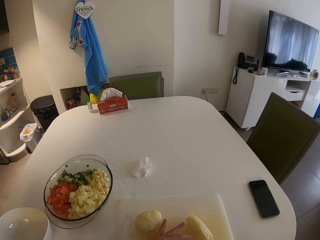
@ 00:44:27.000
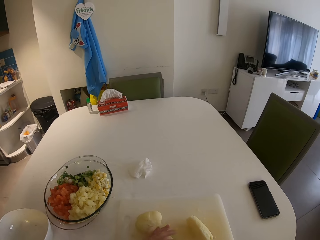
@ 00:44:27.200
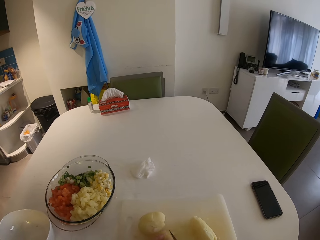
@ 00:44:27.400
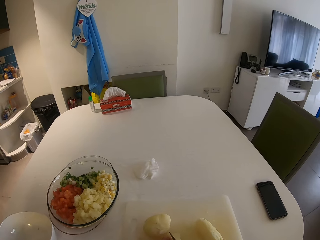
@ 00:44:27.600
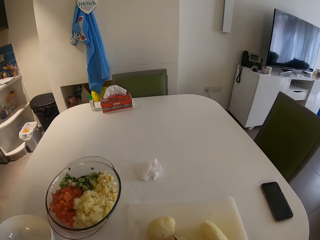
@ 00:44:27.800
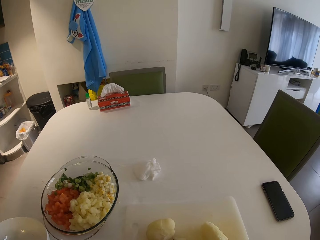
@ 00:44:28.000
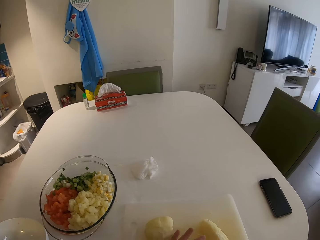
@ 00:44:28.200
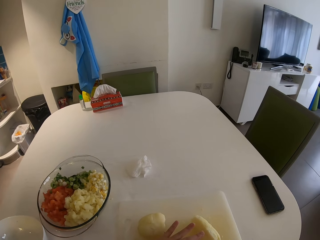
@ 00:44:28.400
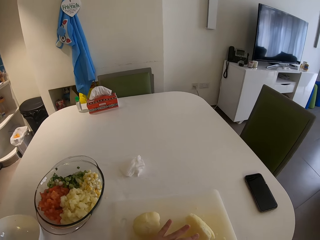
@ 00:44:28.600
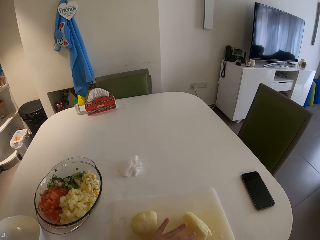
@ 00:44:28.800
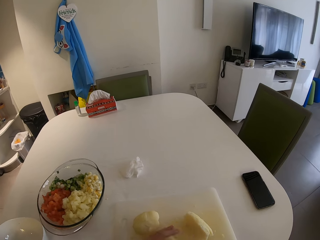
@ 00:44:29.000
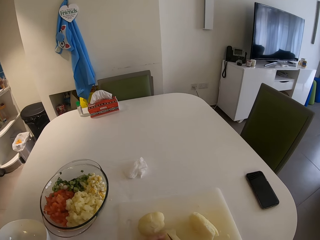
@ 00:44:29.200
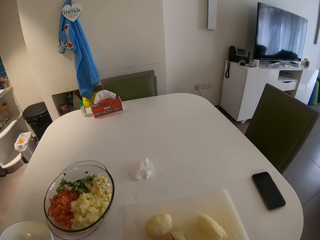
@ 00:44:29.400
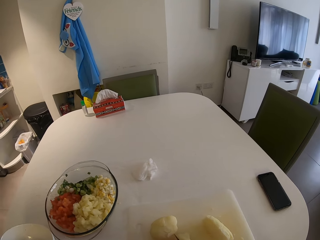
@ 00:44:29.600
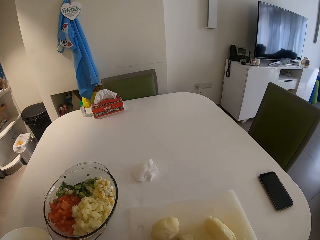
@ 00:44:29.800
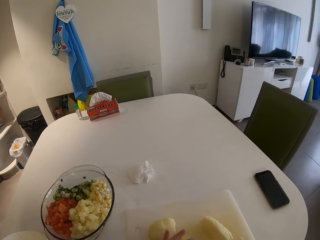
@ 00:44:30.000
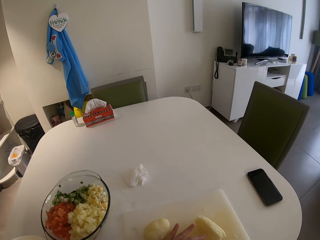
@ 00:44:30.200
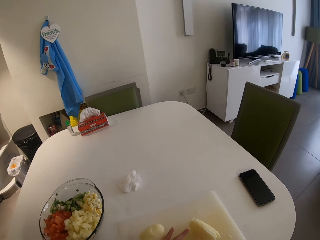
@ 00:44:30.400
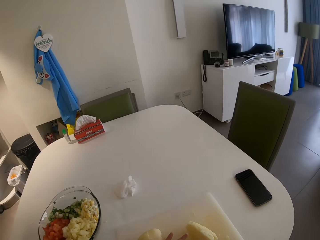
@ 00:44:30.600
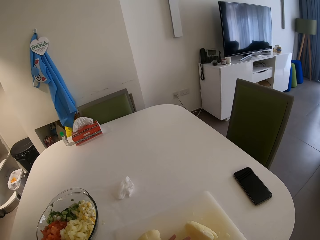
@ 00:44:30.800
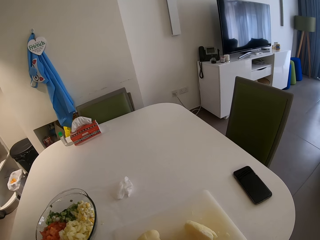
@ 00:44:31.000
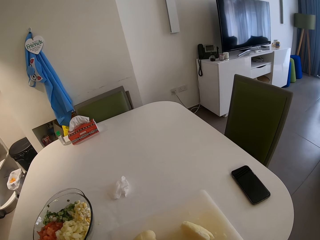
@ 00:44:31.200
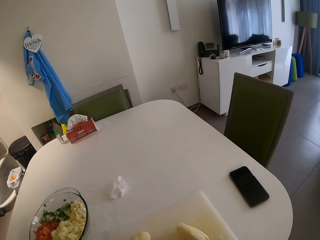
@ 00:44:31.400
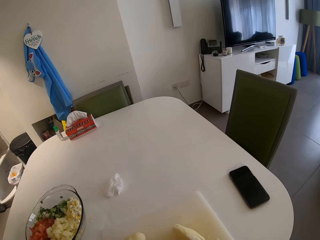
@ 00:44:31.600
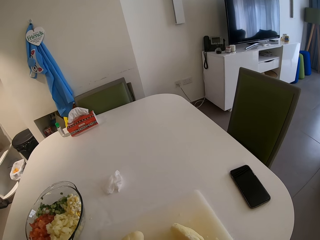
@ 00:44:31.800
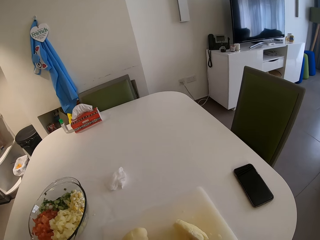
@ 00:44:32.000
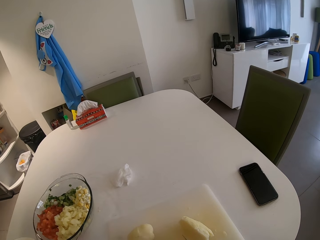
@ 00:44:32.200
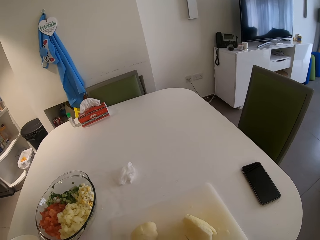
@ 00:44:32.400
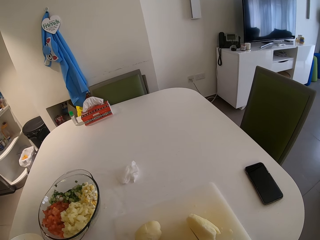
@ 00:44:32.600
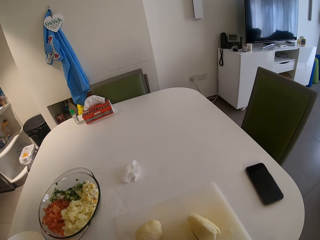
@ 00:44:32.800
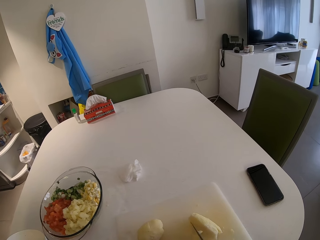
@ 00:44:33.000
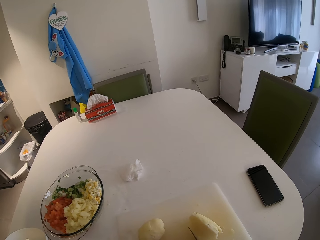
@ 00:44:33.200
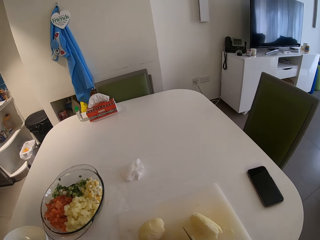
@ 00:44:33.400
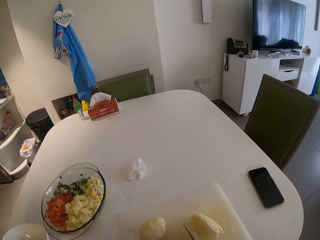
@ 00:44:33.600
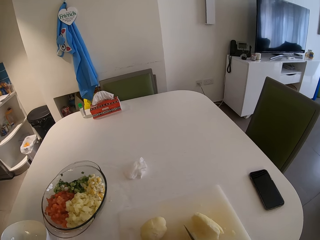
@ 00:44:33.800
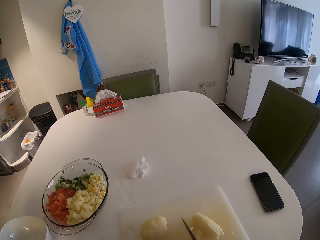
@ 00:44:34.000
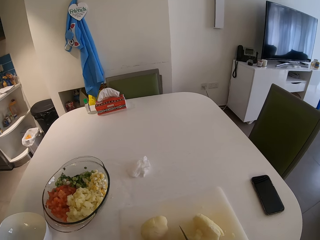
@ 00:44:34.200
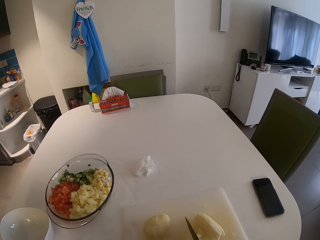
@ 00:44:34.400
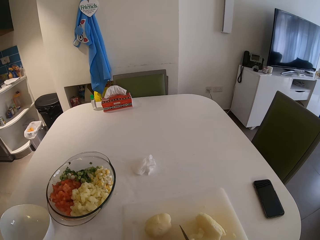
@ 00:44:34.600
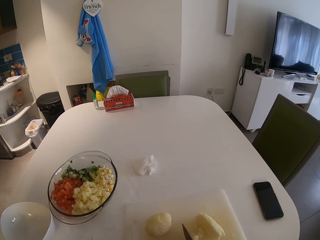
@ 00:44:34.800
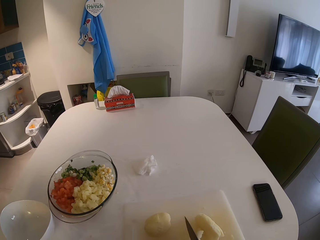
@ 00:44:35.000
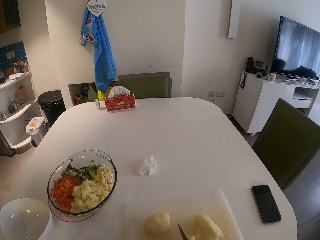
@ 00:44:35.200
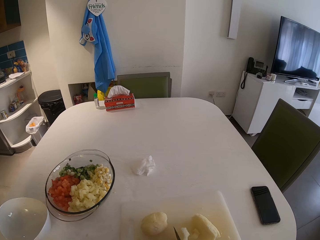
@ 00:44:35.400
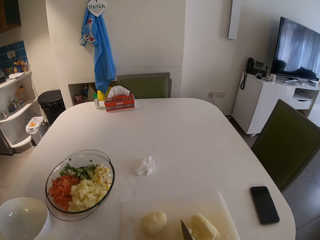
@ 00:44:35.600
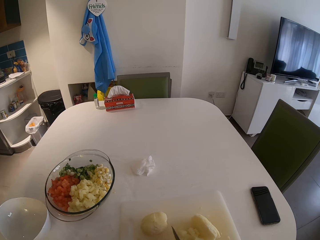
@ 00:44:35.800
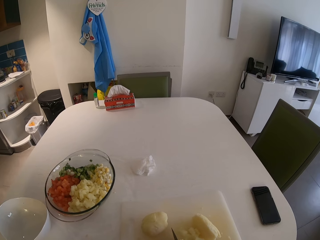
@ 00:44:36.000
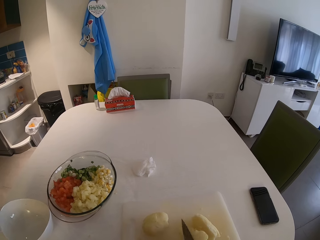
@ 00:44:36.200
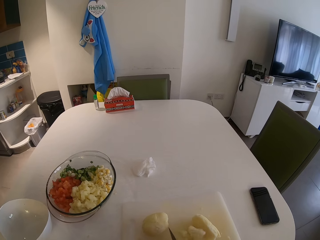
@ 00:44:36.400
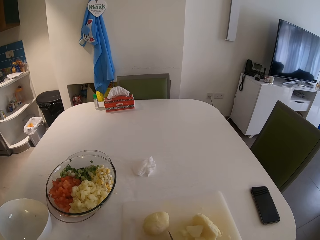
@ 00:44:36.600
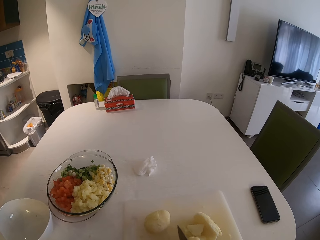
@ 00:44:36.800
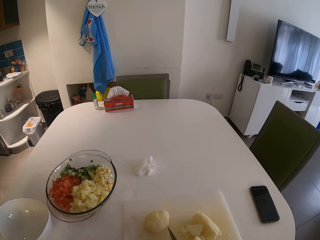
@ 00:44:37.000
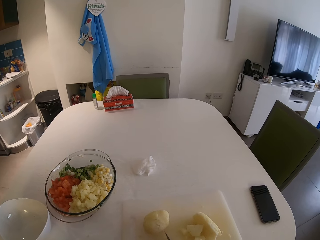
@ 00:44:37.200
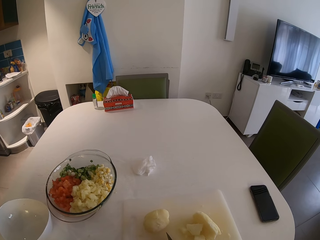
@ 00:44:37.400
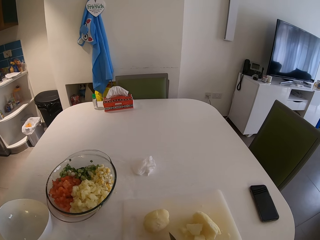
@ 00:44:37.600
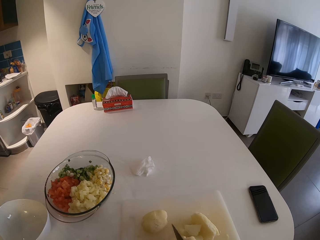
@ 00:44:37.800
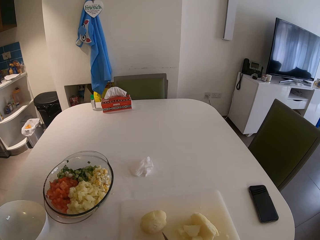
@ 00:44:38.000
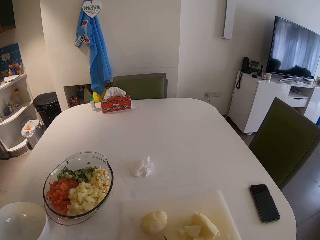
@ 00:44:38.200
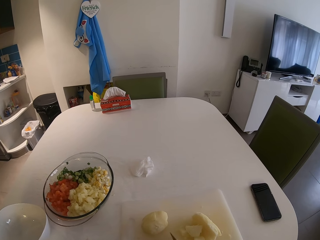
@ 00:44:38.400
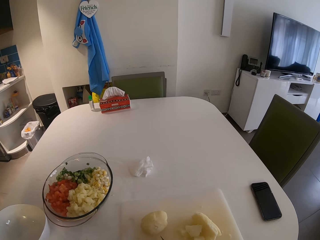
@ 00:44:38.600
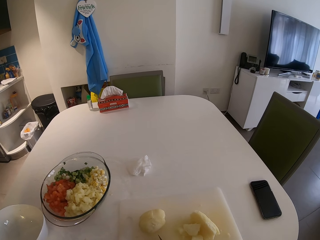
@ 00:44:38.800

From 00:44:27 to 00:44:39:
The camera wearer slices the potato.

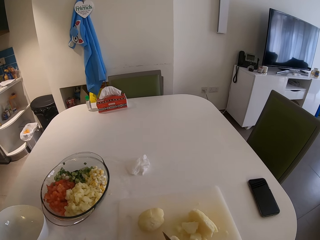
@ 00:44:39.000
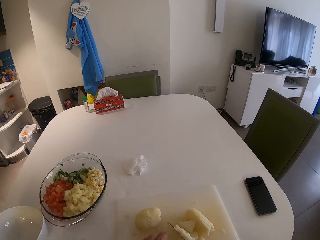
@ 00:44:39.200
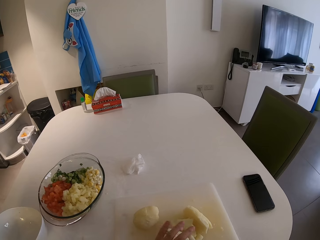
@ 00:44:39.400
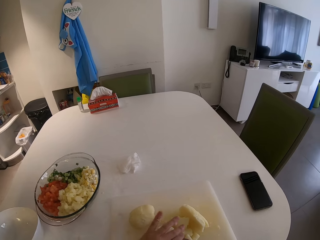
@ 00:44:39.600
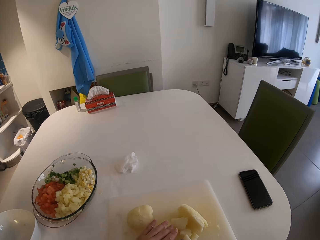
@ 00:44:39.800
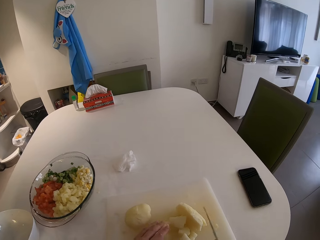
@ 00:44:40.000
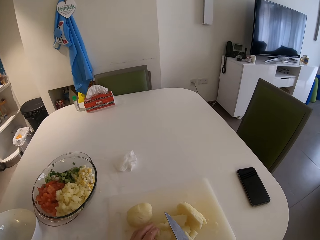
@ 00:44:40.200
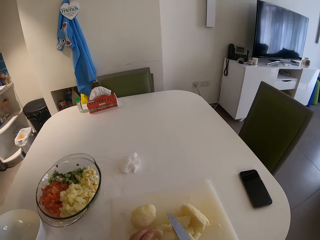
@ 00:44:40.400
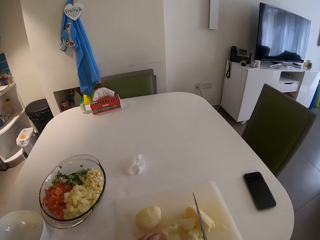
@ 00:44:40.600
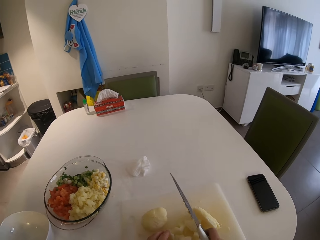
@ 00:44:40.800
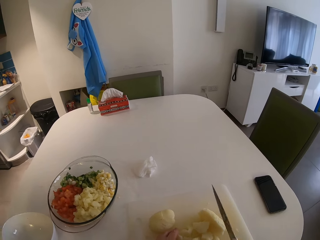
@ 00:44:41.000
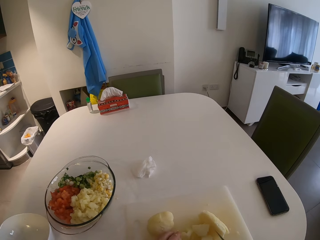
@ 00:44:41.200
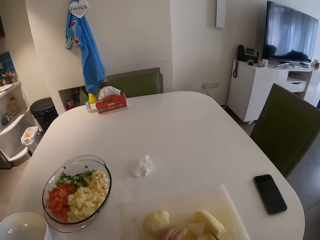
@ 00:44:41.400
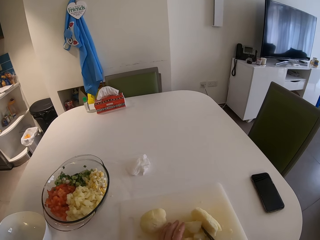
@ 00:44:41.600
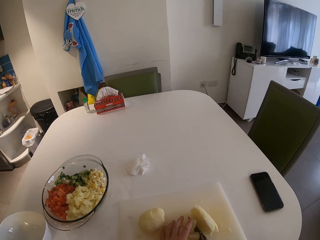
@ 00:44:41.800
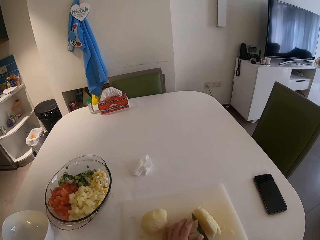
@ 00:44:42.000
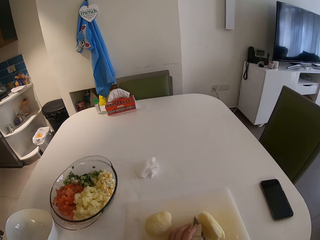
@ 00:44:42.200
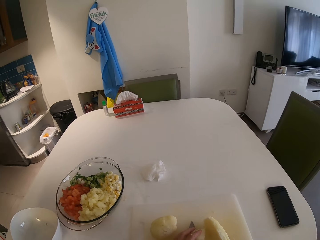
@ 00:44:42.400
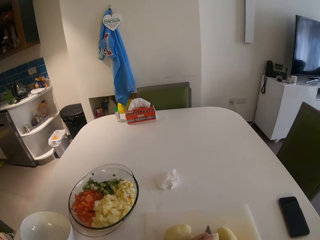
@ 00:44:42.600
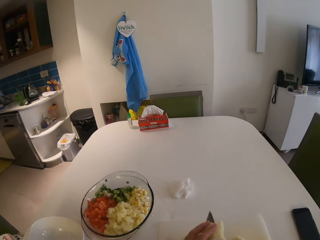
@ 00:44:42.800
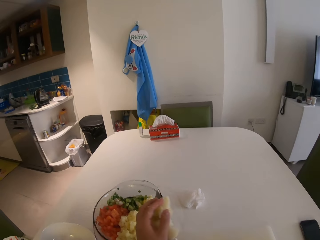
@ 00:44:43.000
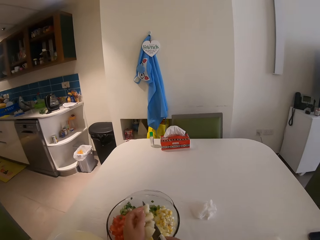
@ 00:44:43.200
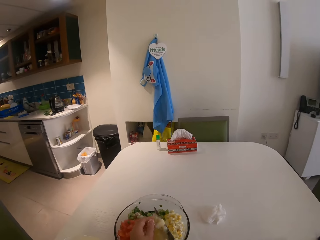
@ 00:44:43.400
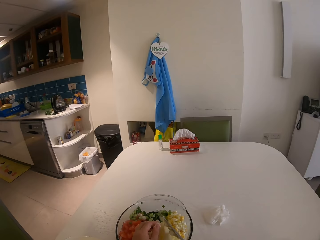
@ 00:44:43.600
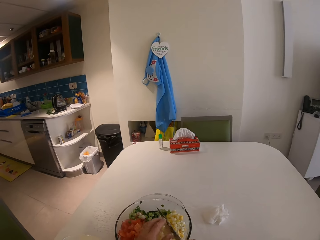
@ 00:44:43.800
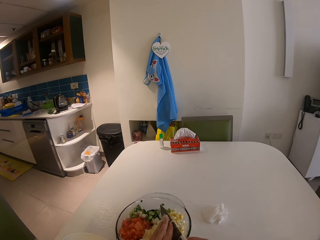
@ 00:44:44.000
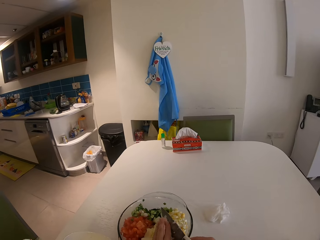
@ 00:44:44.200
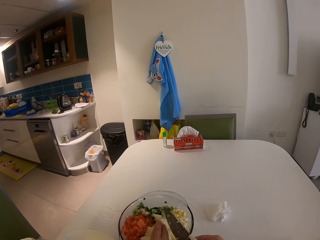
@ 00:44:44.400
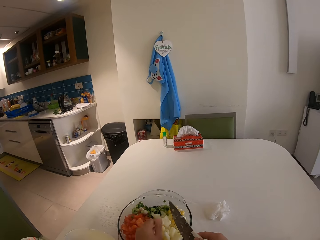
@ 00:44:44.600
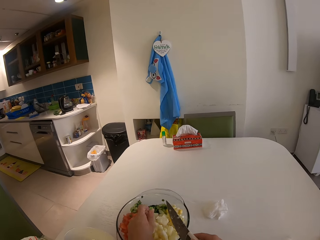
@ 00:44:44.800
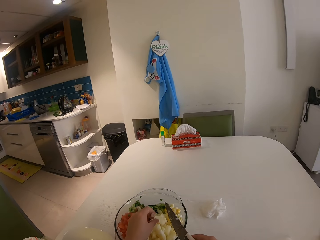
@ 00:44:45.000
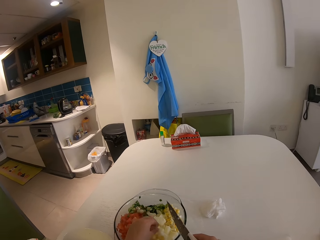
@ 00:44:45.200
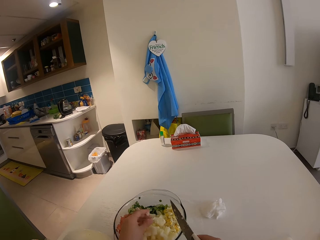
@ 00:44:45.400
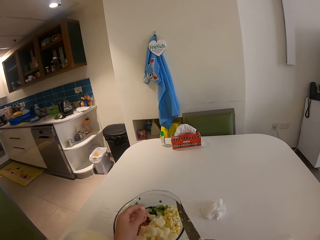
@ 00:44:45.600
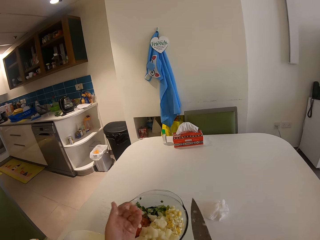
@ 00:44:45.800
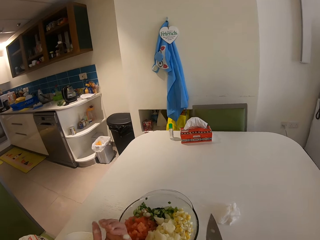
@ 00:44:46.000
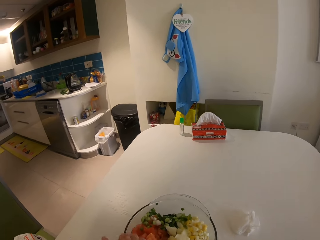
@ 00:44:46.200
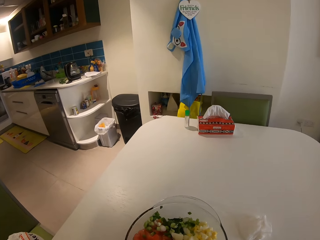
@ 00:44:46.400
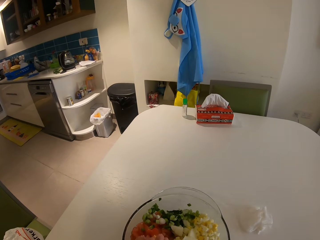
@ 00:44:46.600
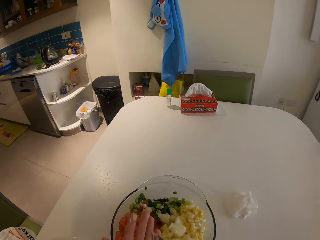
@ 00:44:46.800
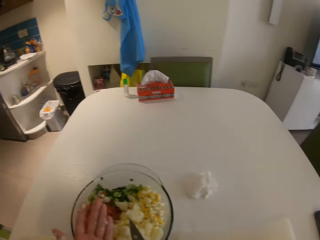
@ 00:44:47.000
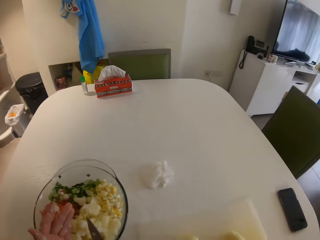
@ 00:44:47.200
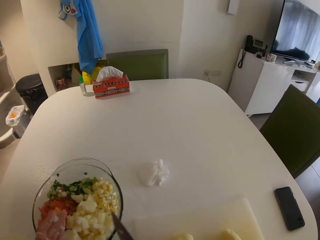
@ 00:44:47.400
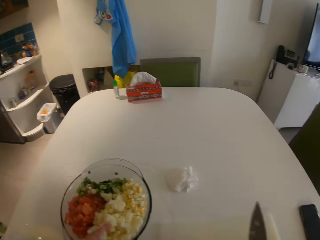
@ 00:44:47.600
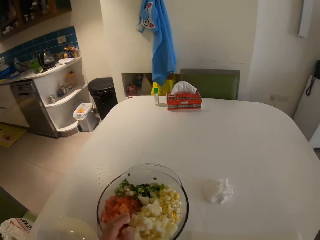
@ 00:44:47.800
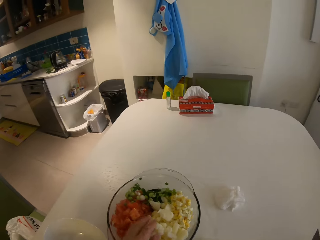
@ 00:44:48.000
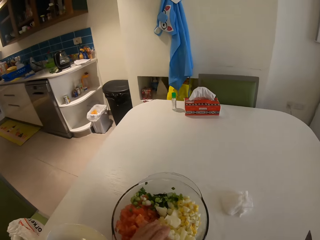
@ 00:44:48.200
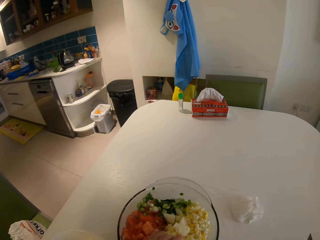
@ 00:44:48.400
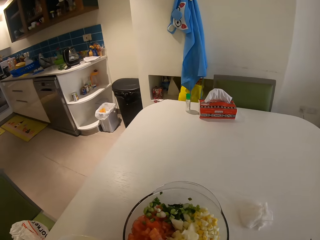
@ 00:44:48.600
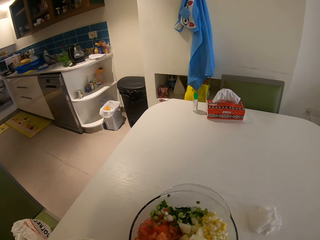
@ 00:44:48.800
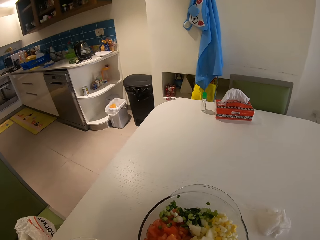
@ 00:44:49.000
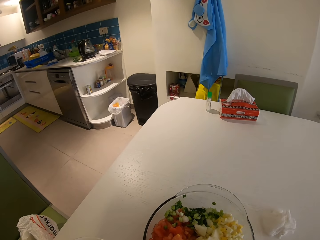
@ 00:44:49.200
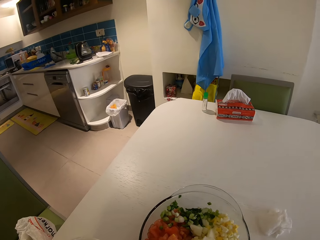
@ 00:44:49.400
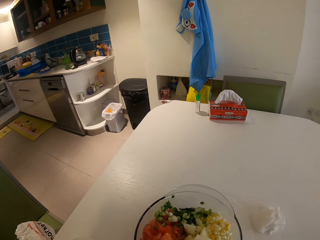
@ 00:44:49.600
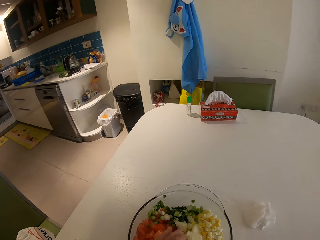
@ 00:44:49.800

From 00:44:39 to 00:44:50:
The camera wearer transfers the potato from the chopping board to the glass bowl with her left hand and the knife in her right hand. She removes stuck potatoes from the hand.
